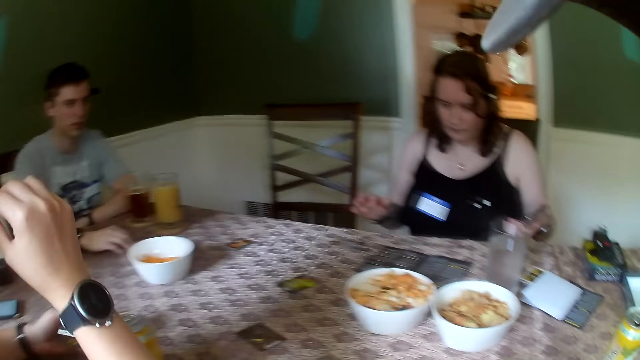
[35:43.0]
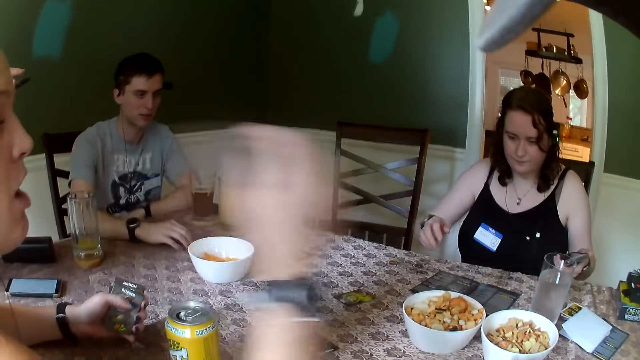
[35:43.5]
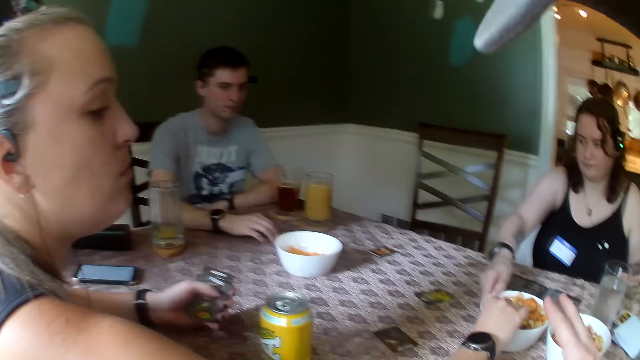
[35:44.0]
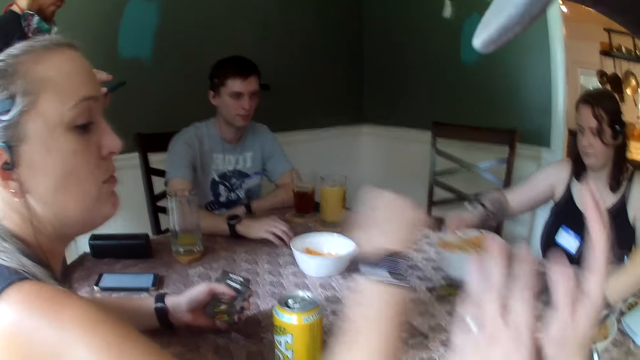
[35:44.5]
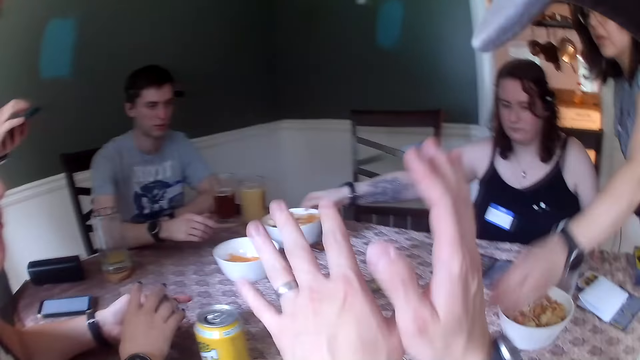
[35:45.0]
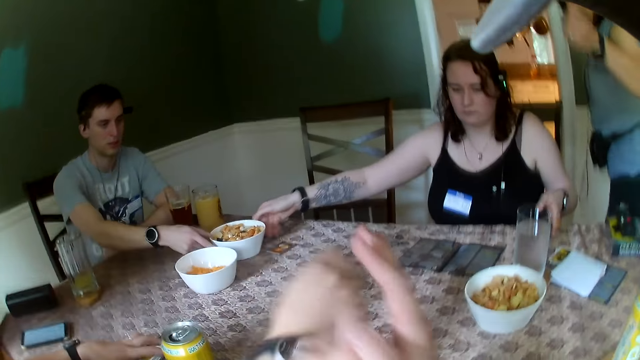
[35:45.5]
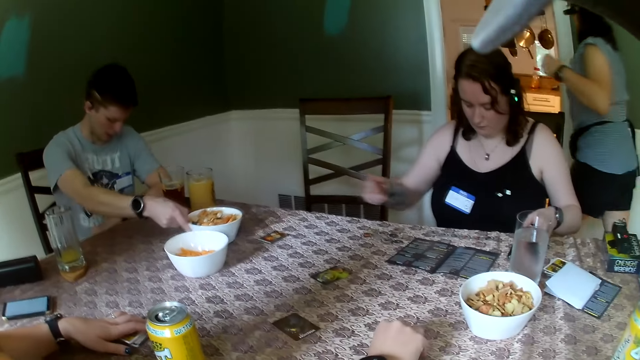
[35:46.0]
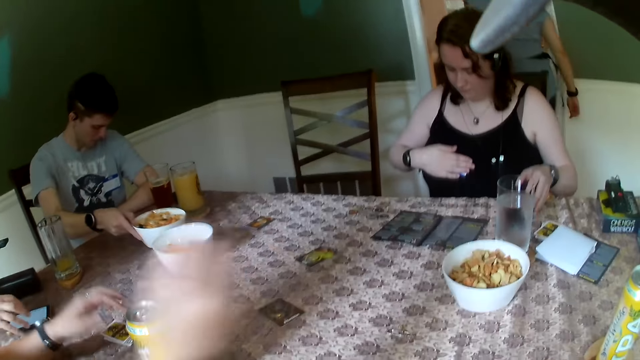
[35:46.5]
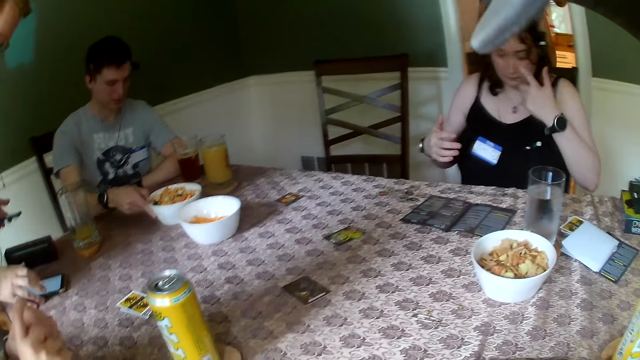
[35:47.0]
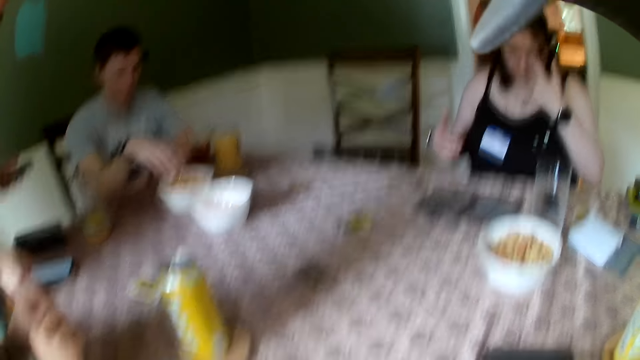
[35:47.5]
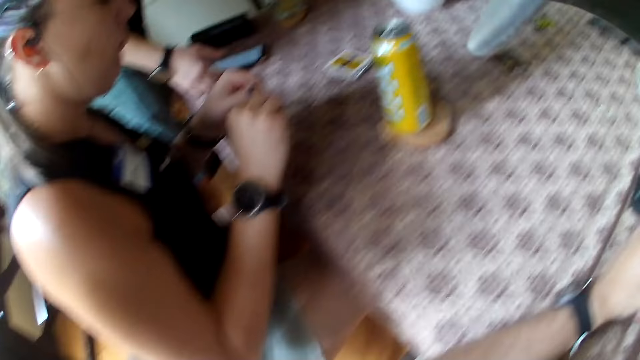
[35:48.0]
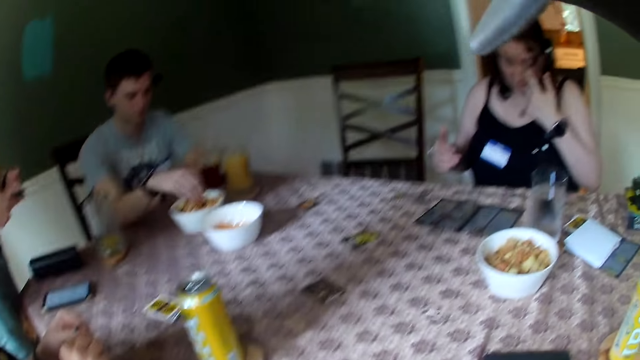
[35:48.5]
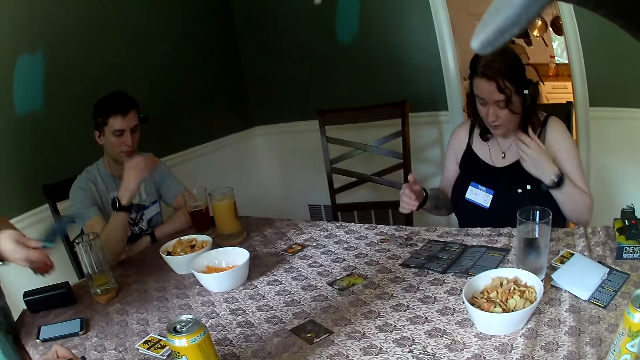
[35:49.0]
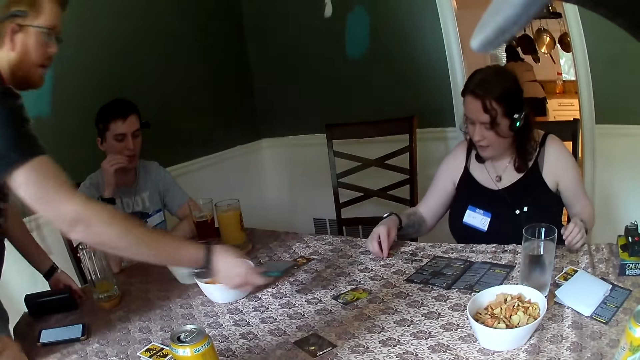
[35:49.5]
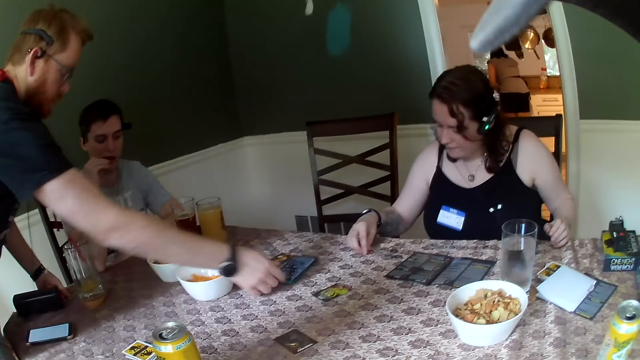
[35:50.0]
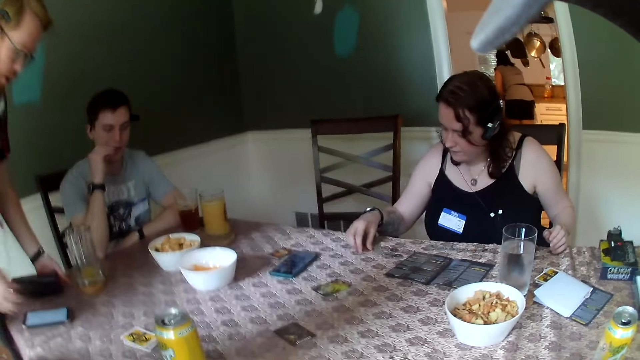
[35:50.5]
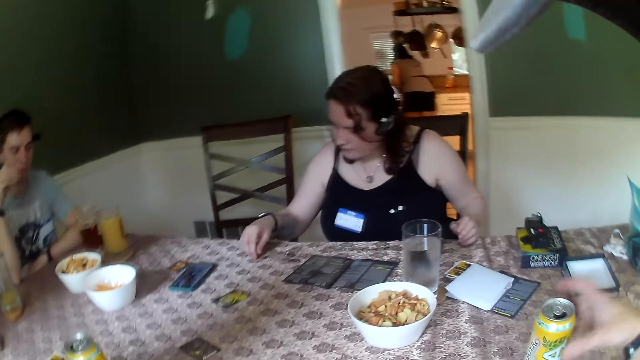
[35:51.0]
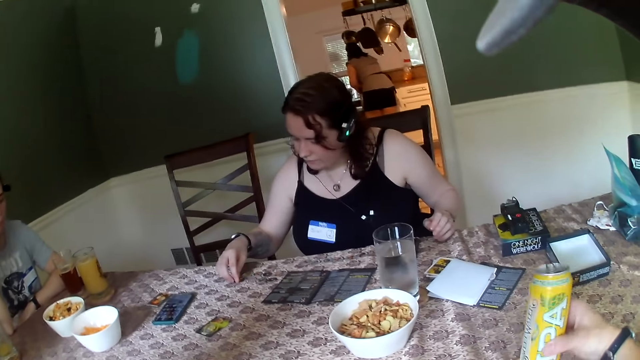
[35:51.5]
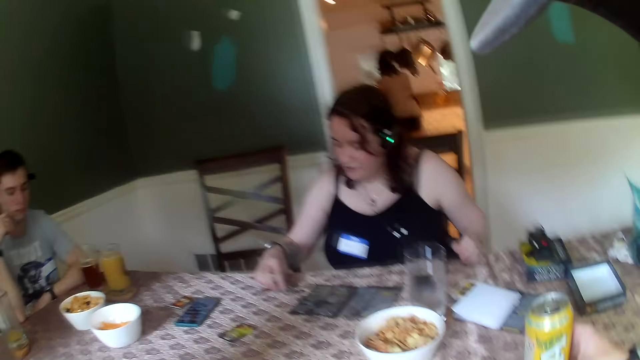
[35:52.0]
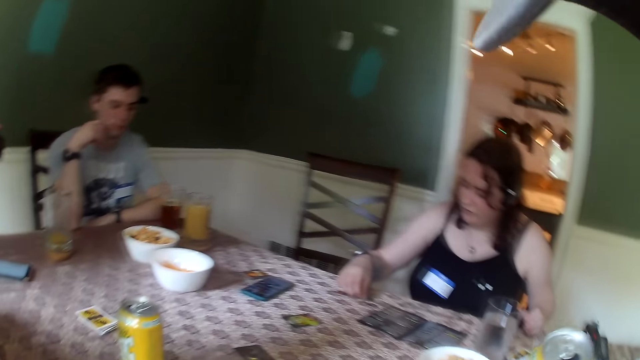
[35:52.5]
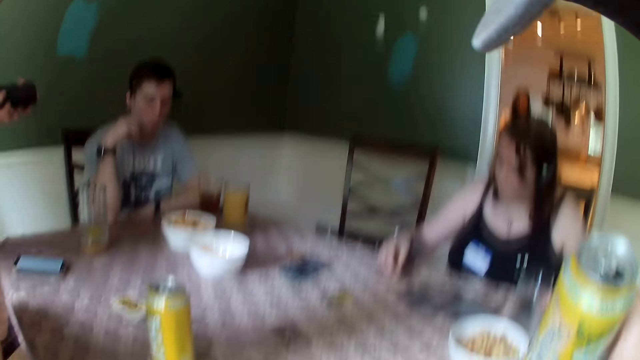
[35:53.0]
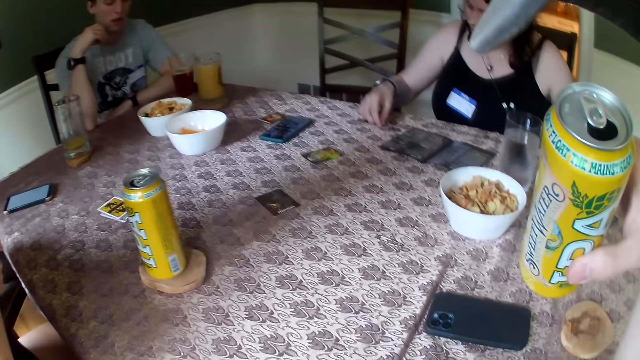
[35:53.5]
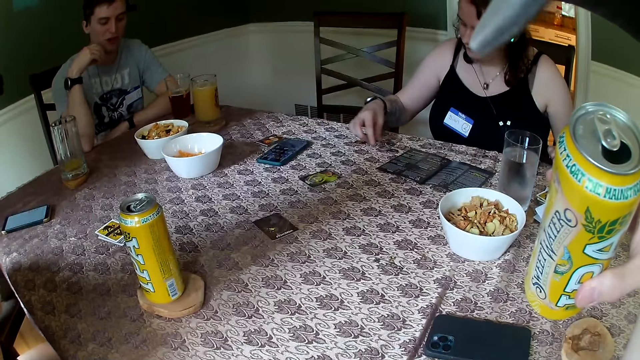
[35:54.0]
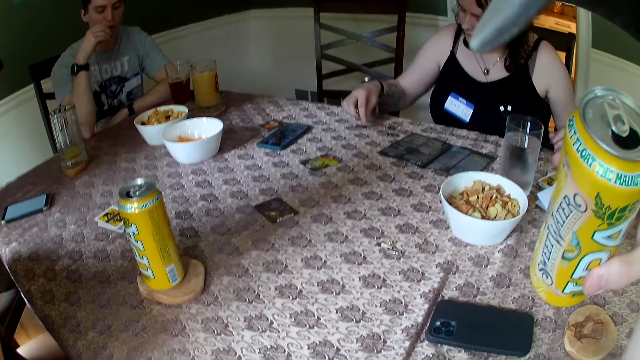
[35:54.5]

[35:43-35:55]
A woman picks snacks from a white plate or bowl on the table with her right hand. Another woman picks up the white plate on the table with her right hand. The first woman picks snacks from the white plate on the table with her left hand. The second woman passes the white plate to a man. The first woman walks towards the kitchen. The camera wearer picks snacks from the bowl. The man picks snacks from the white plate with his right hand. Another man places the phone at the first woman's side of the table. The second woman touches coins on the table with her right hand. The camera wearer picks up a canned drink from the table with his right hand.

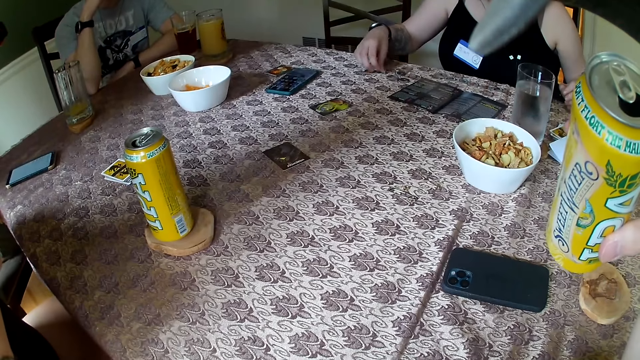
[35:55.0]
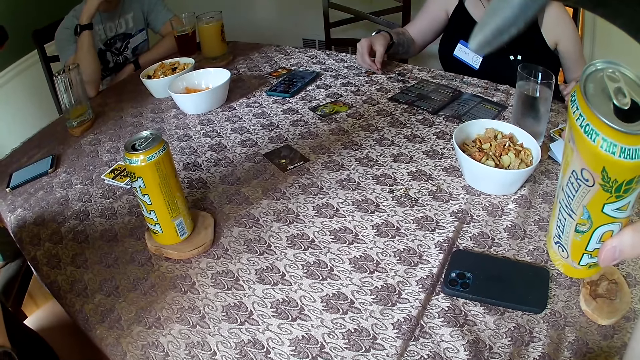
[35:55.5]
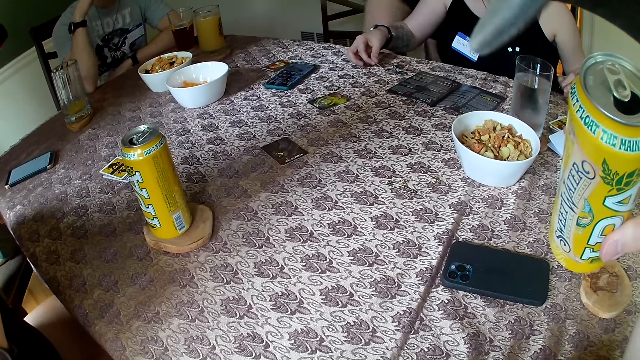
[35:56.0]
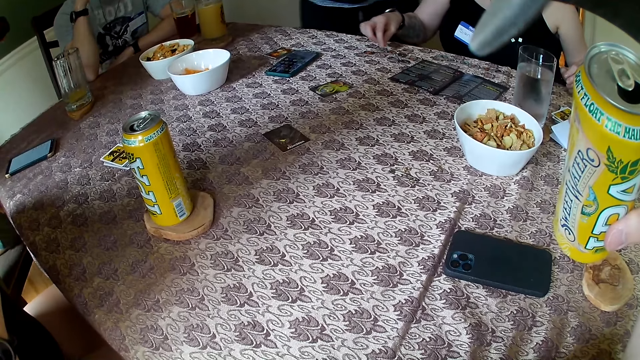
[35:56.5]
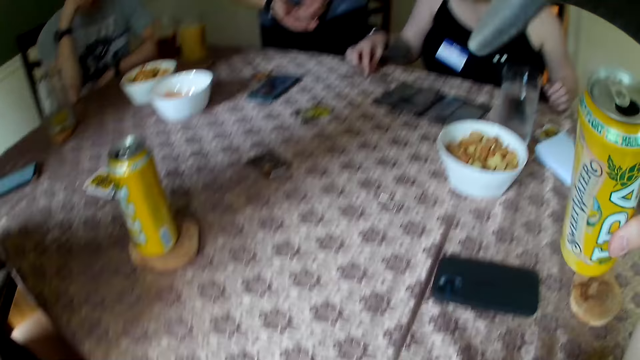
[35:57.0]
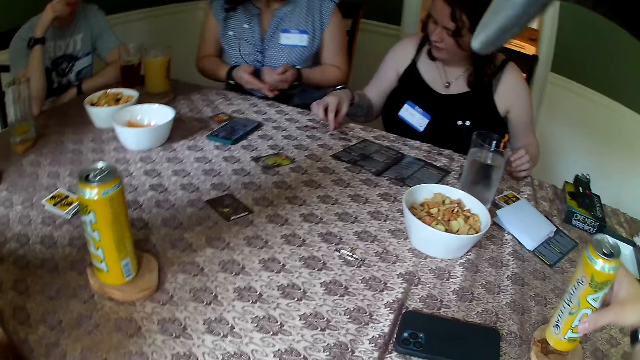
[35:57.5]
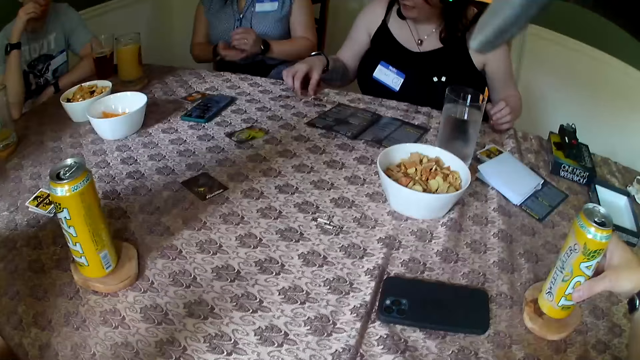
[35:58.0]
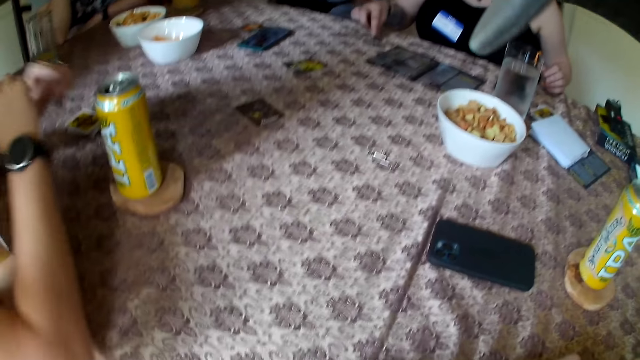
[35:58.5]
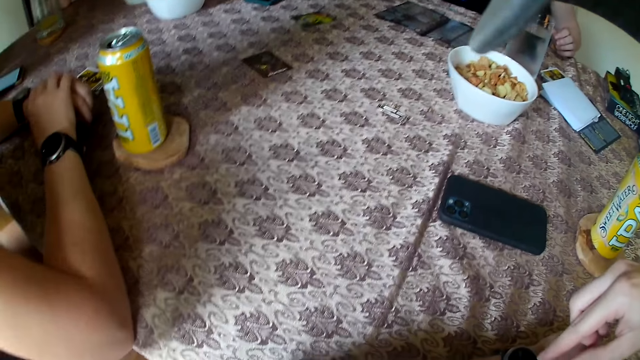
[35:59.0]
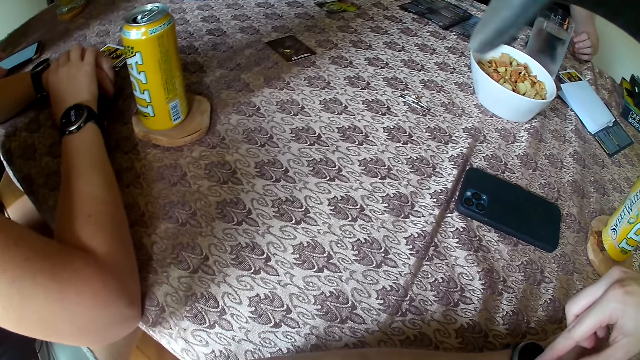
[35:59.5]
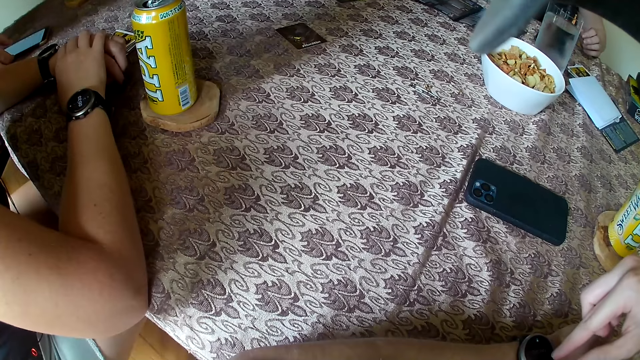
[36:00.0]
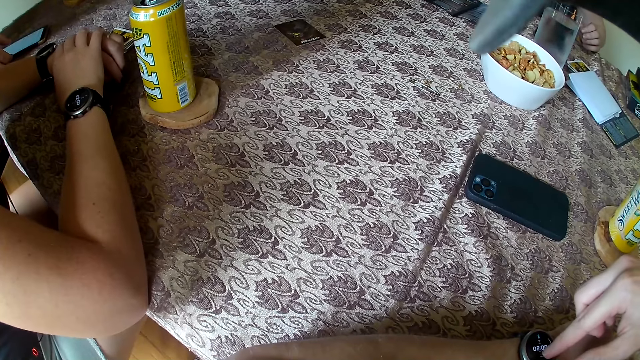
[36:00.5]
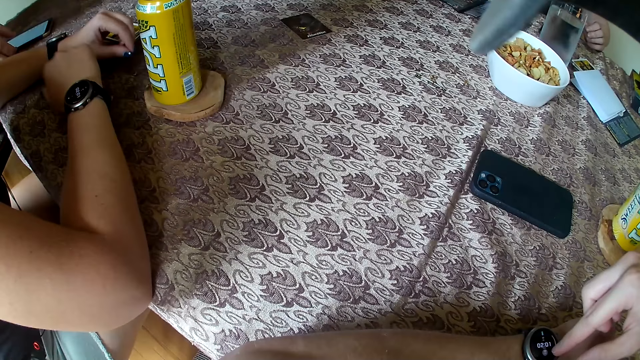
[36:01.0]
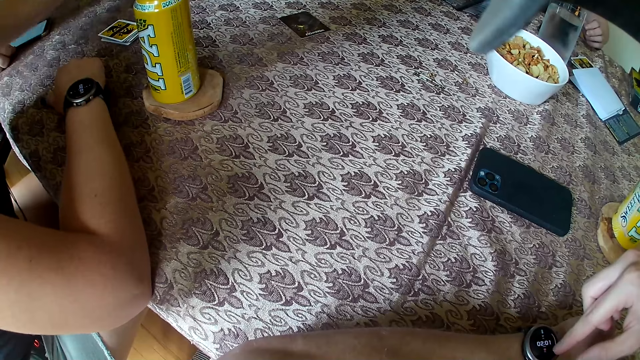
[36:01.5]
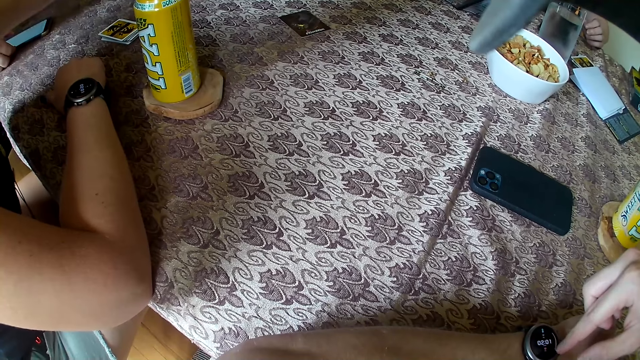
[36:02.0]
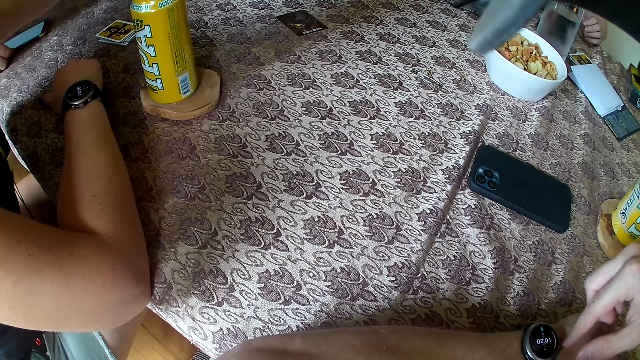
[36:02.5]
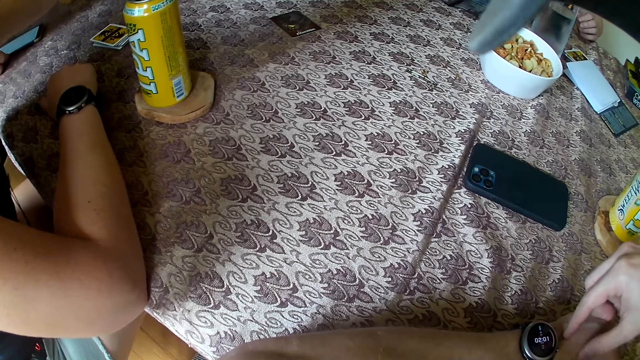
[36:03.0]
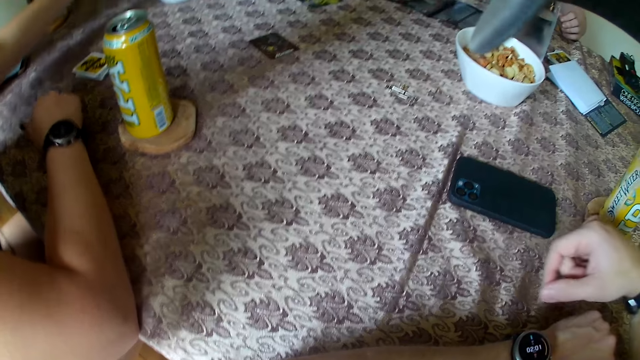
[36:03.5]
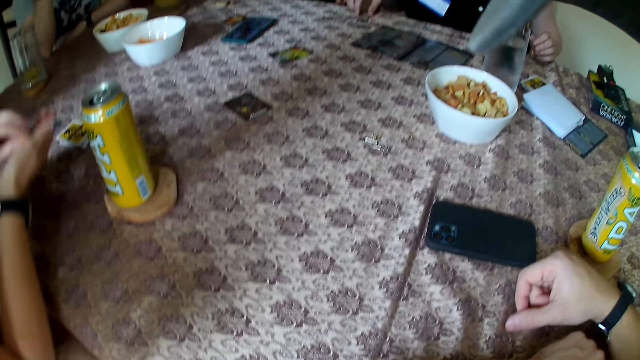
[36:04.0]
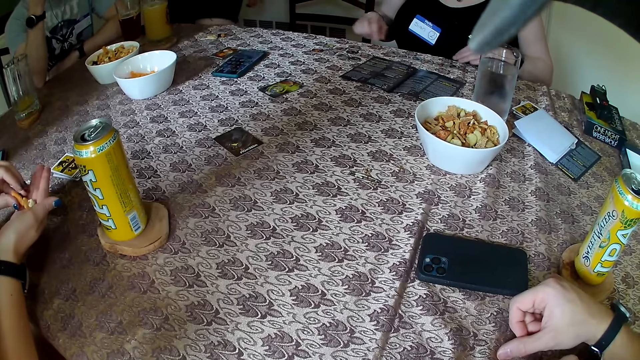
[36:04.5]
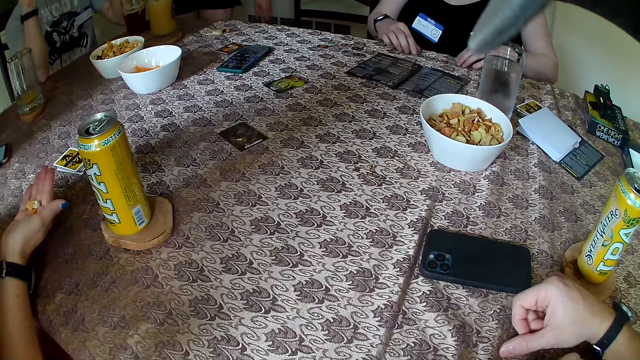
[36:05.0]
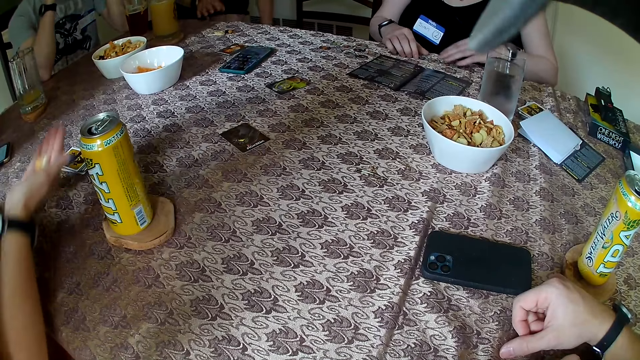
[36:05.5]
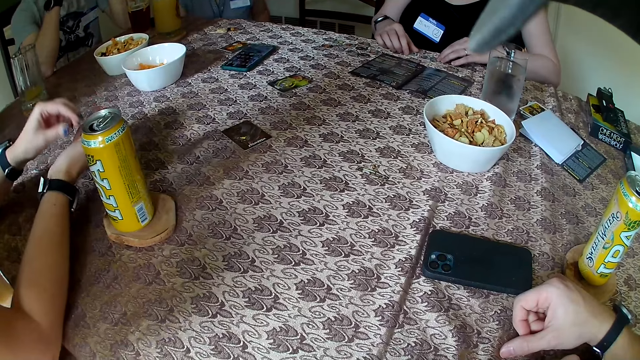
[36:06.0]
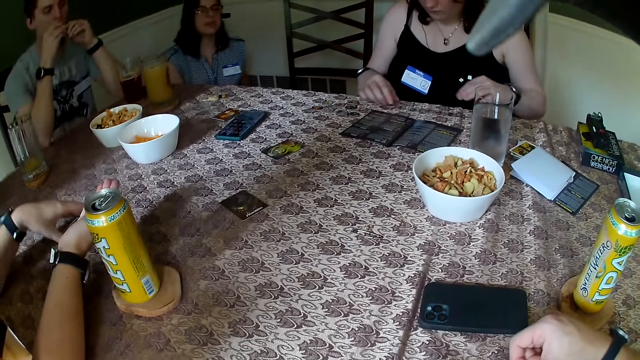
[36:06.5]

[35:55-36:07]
A woman speaks to everybody on the table and sits on a chair. The camera wearer drops a container on the table. He presses a watch on his left hand with his right hand. He looks at the wrist watch. Another woman holds snacks with both hands. The first woman speaks to everybody on the table and bends down beside the chair near the table.
